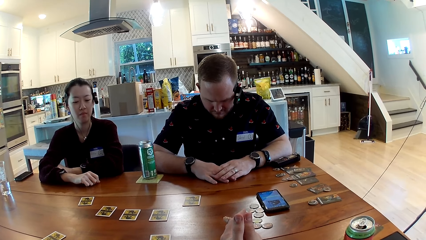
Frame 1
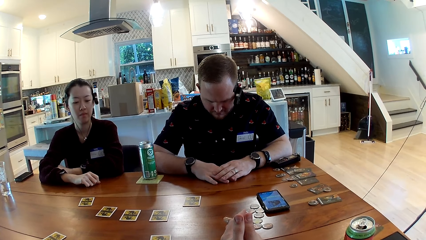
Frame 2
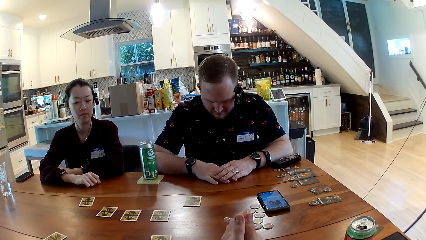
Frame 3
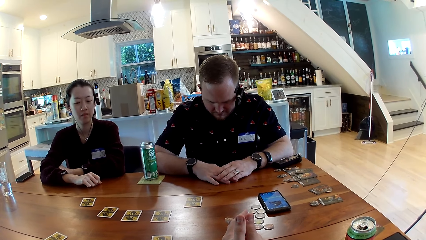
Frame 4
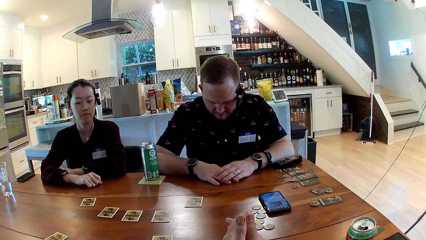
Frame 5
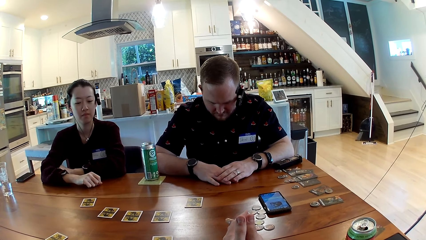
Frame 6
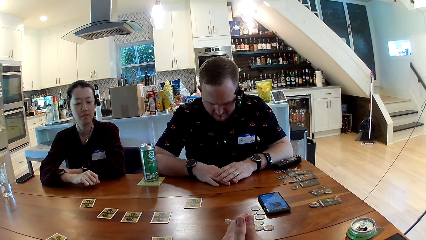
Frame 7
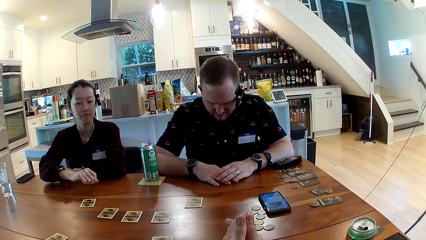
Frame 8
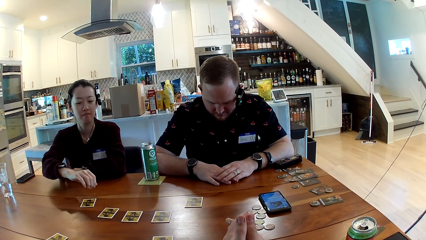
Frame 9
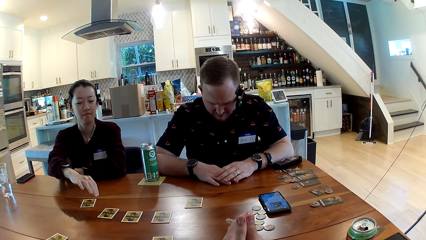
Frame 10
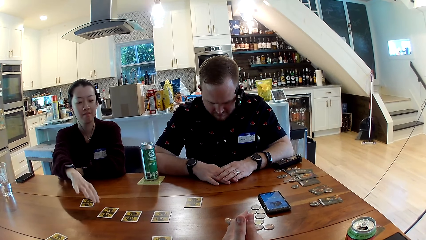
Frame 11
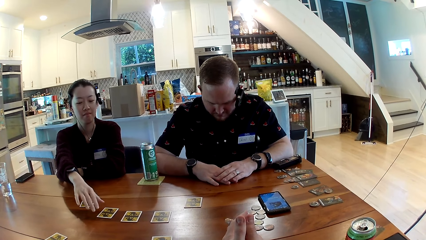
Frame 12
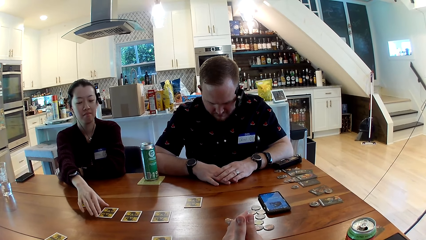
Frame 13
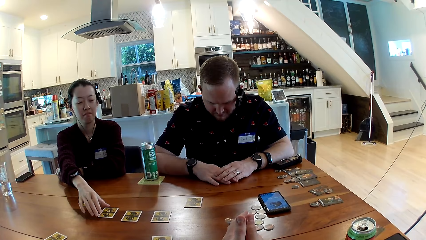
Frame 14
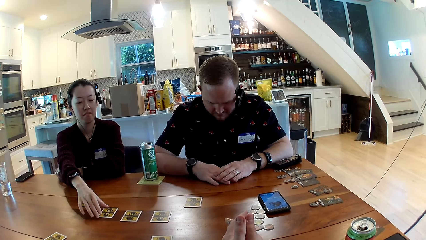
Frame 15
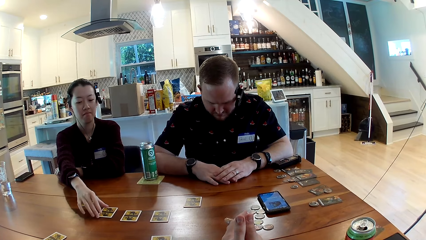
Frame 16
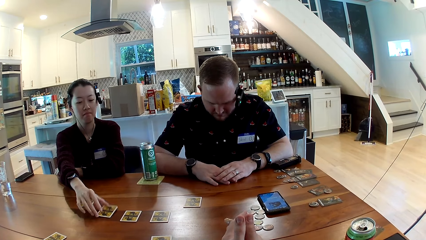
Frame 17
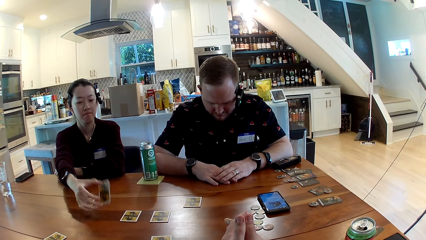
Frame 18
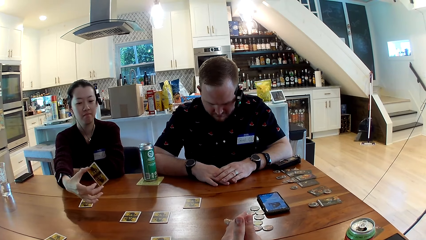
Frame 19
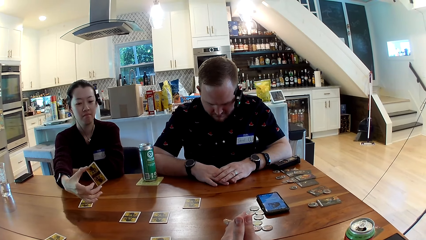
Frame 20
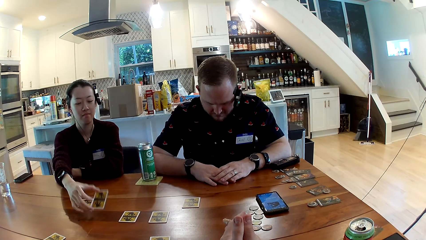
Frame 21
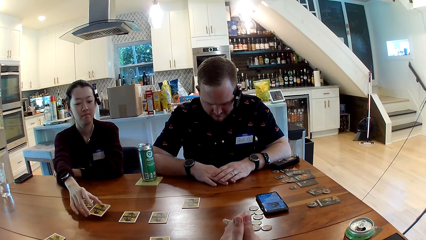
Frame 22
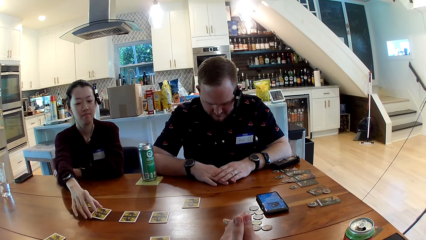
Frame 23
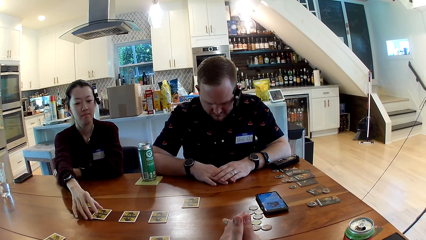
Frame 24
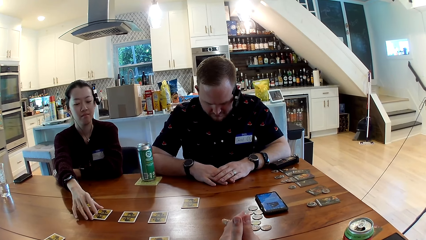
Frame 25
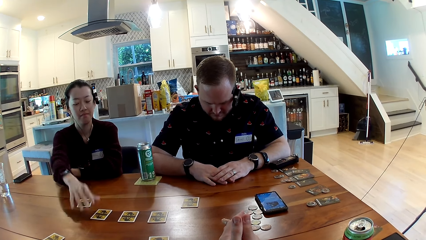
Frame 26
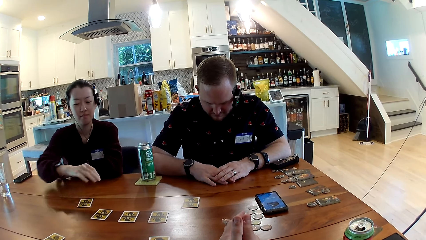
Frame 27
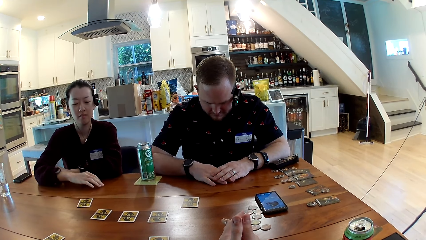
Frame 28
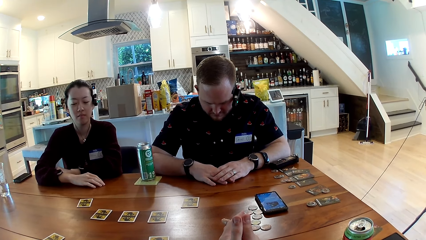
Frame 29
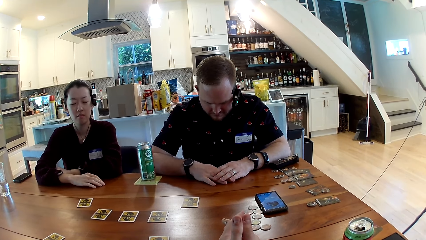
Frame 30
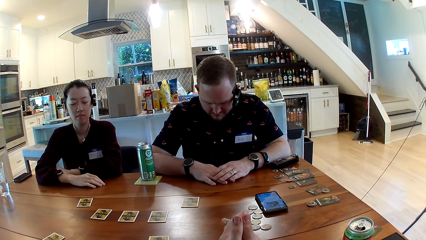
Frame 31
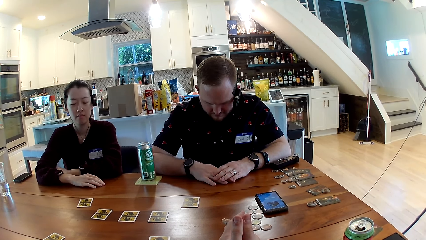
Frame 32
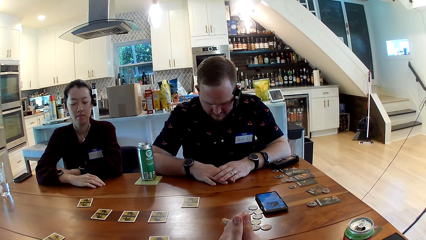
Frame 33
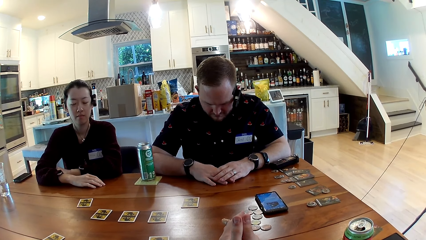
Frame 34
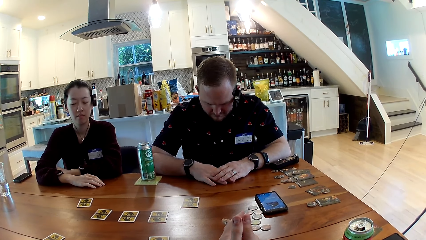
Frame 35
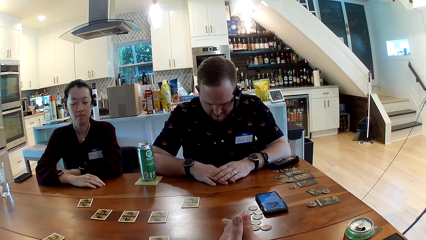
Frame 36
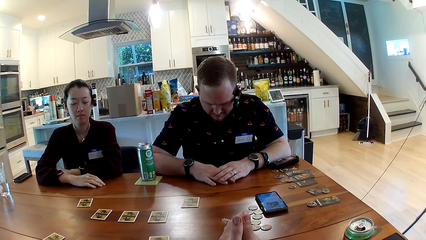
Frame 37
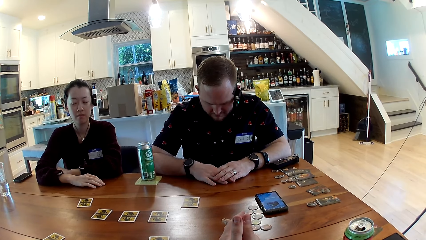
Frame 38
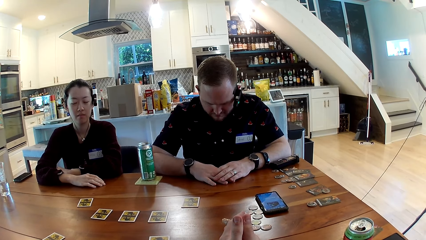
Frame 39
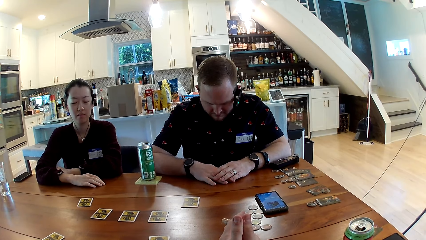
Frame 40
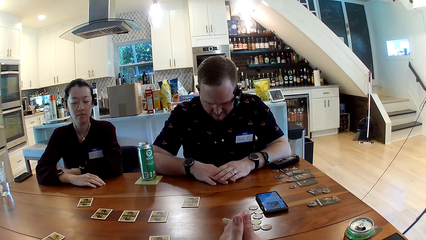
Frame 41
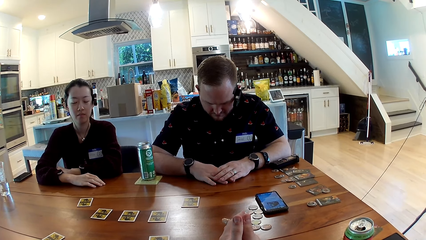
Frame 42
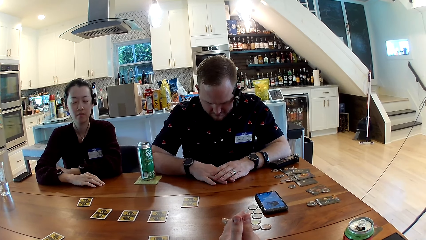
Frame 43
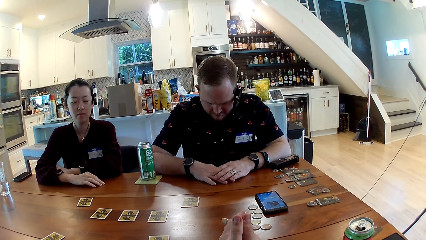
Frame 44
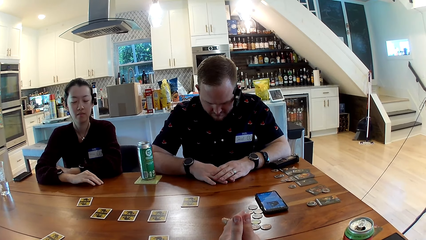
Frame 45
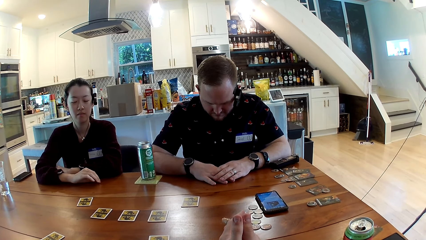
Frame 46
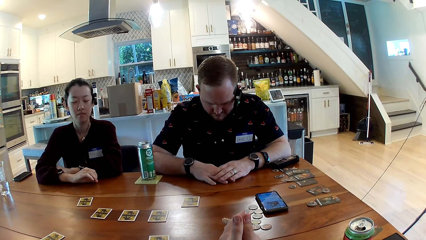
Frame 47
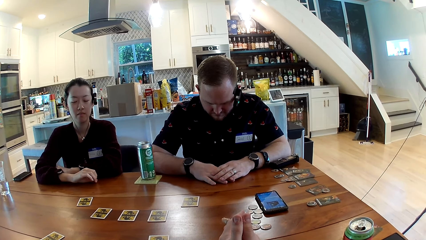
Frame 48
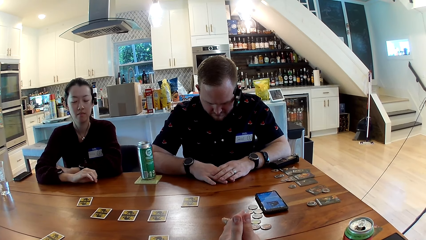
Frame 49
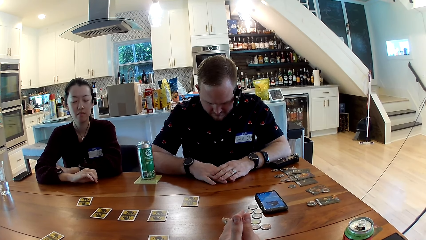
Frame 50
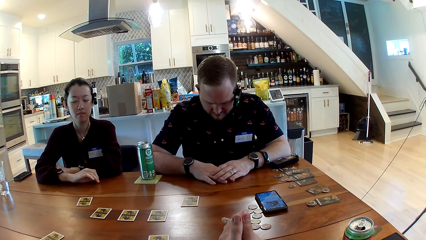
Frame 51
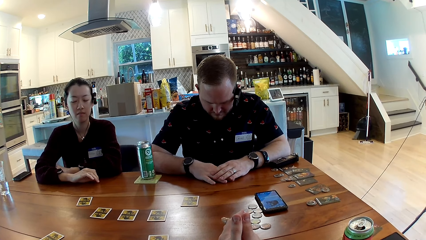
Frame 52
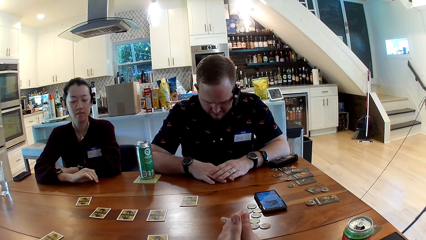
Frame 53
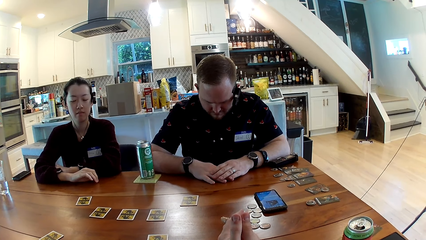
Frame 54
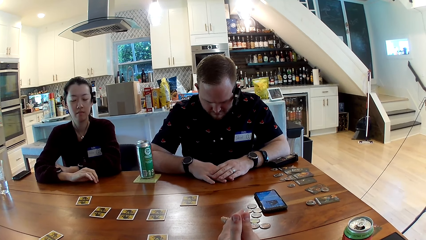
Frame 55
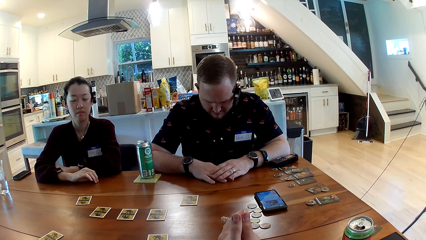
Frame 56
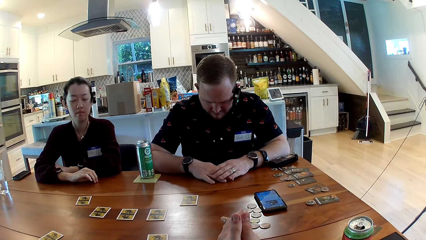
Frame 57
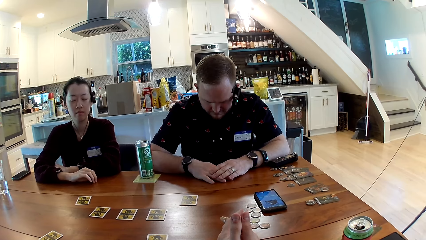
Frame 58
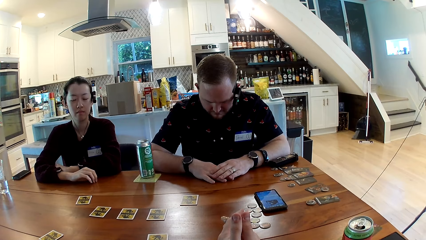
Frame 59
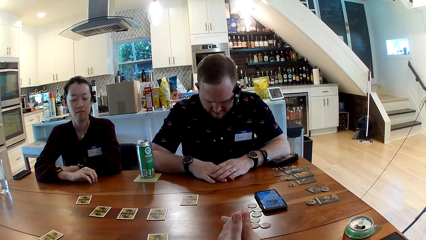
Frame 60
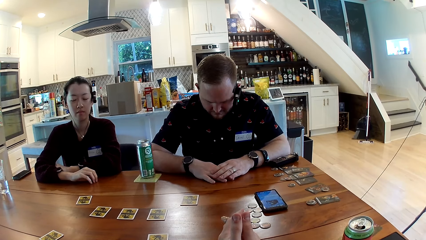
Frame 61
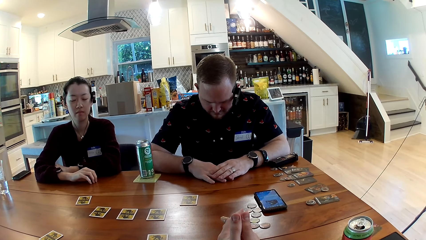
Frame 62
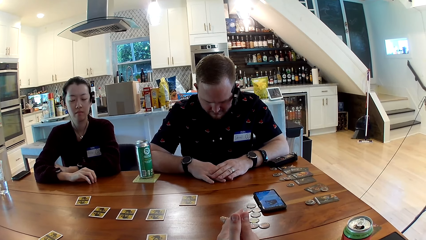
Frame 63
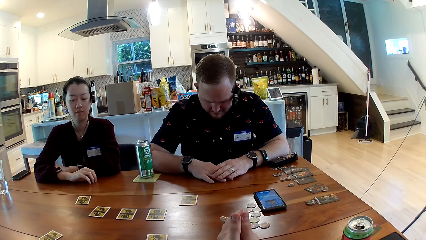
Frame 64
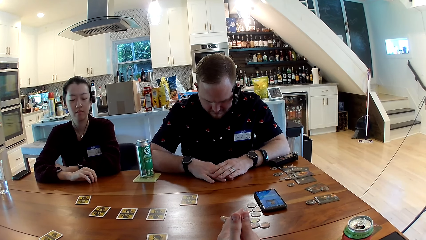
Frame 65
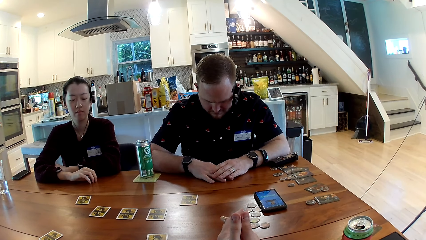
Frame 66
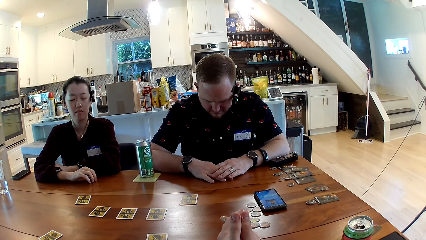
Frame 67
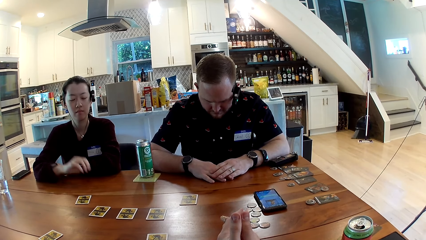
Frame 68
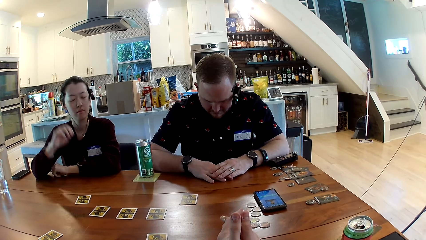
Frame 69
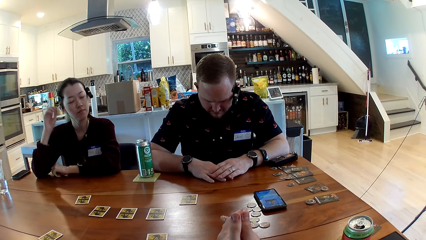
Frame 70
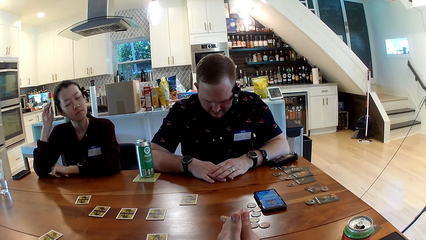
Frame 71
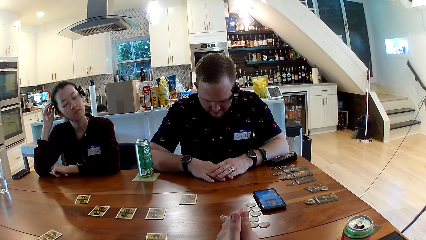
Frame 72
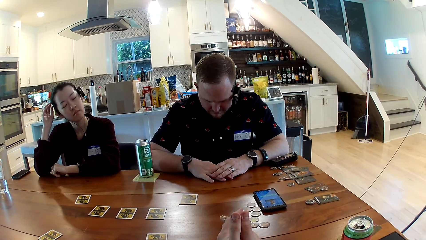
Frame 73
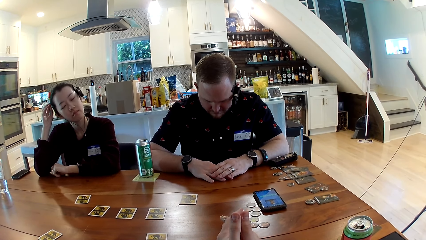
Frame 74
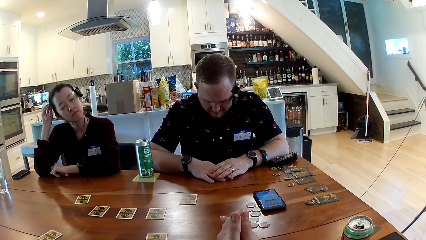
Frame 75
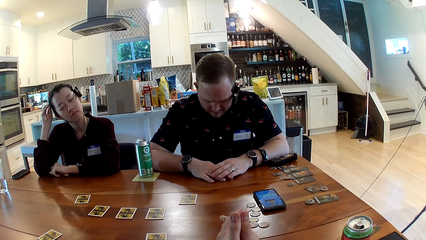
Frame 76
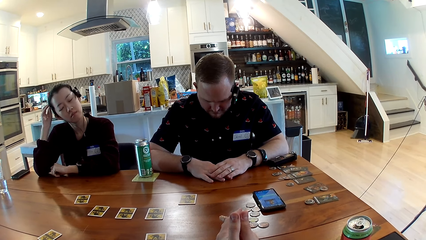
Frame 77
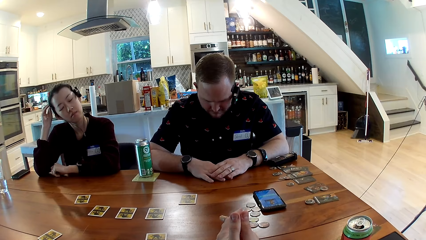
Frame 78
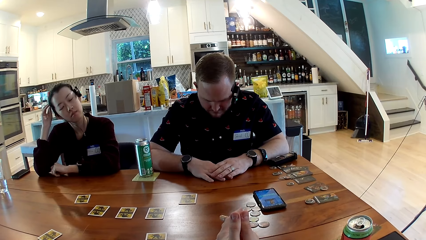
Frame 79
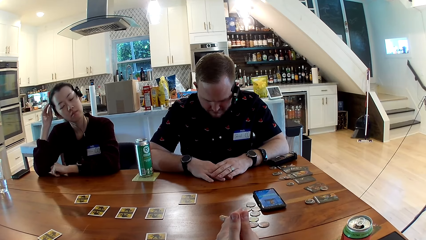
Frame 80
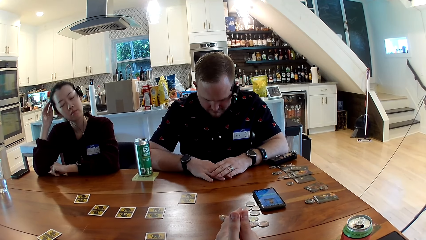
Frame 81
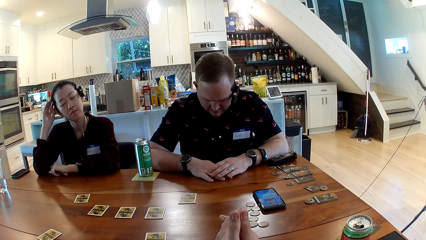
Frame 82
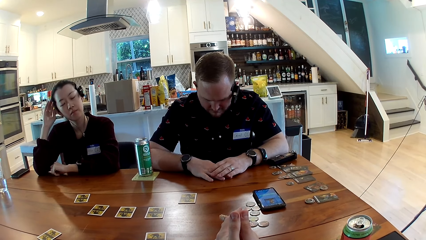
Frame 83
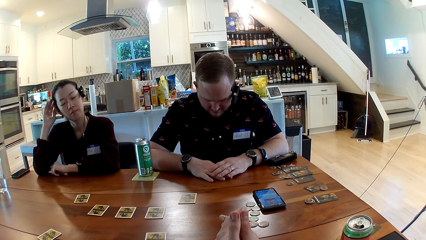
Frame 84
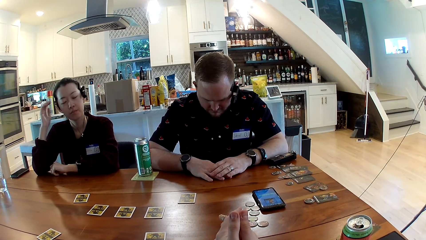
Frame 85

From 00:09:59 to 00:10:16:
The woman picks up a card from the table with her right hand. She puts the card on the table with her right hand. She holds the headphones.
